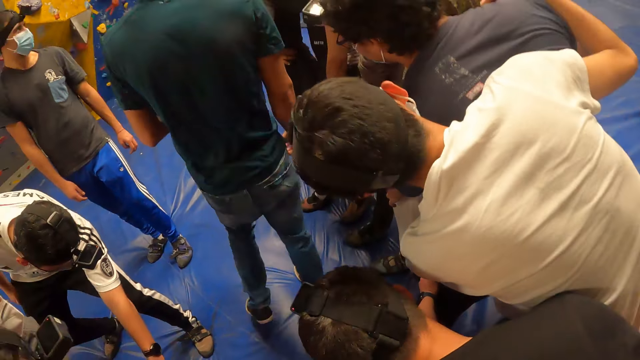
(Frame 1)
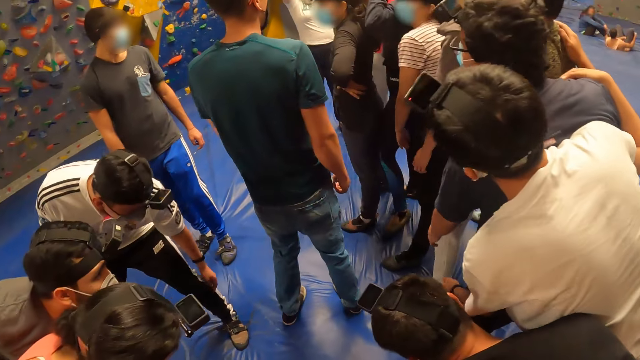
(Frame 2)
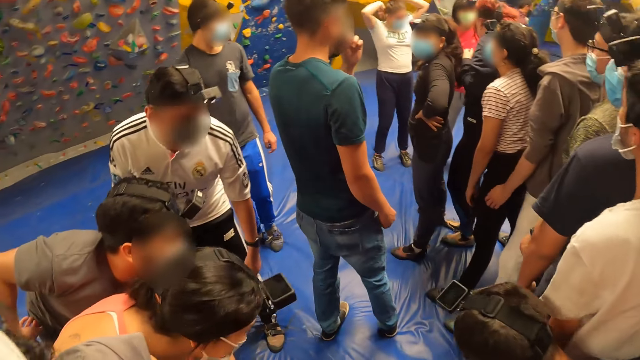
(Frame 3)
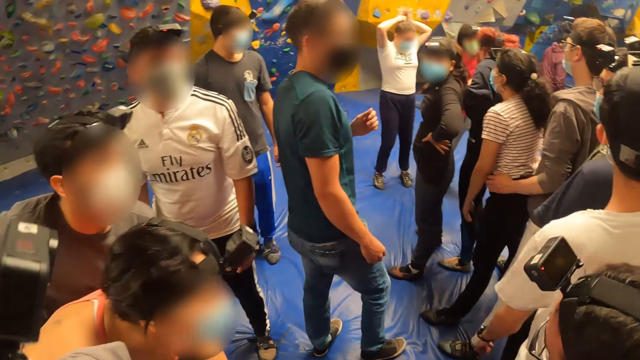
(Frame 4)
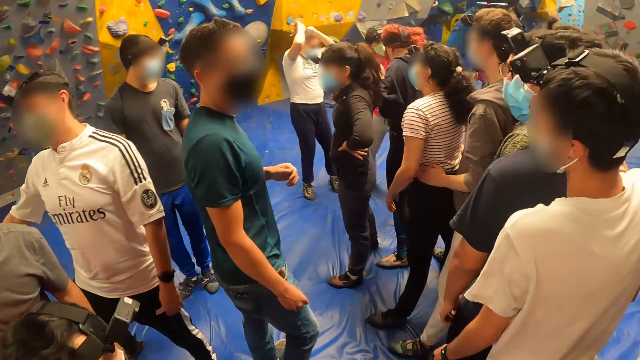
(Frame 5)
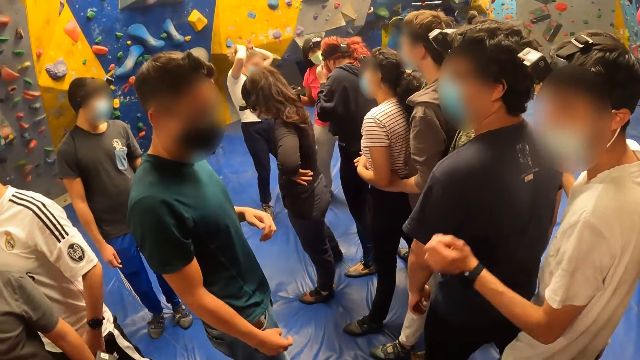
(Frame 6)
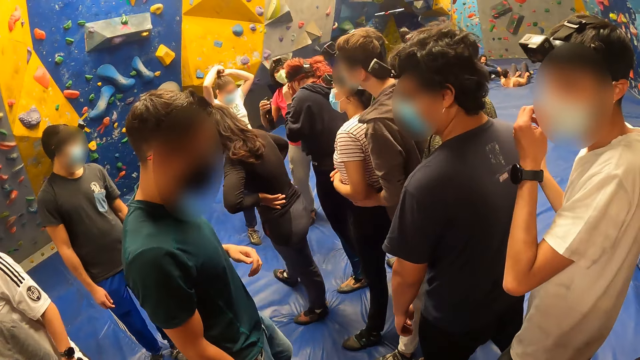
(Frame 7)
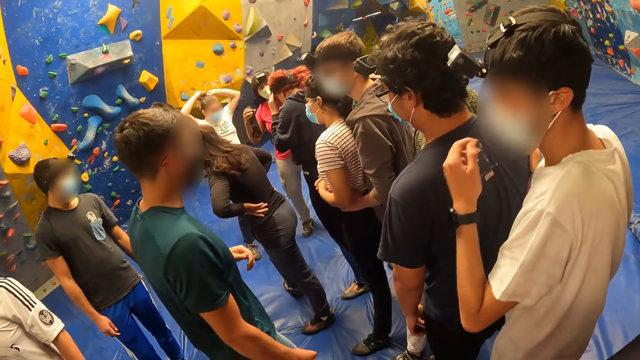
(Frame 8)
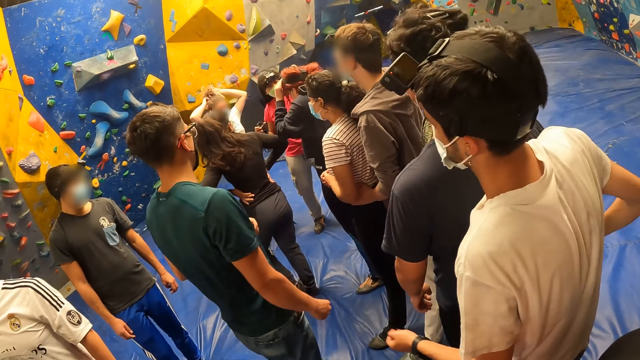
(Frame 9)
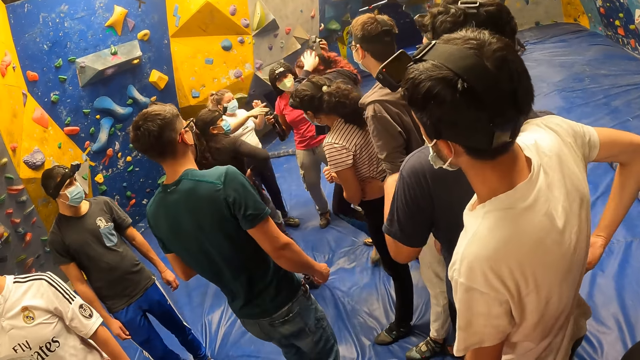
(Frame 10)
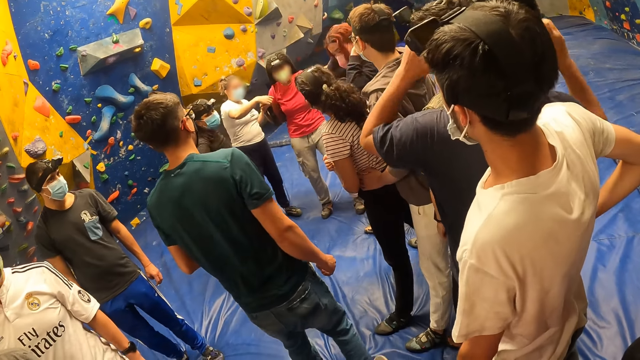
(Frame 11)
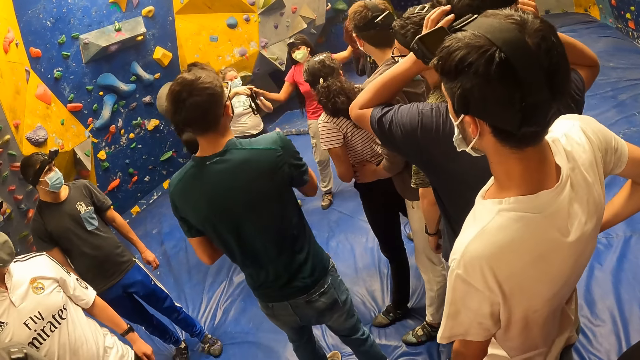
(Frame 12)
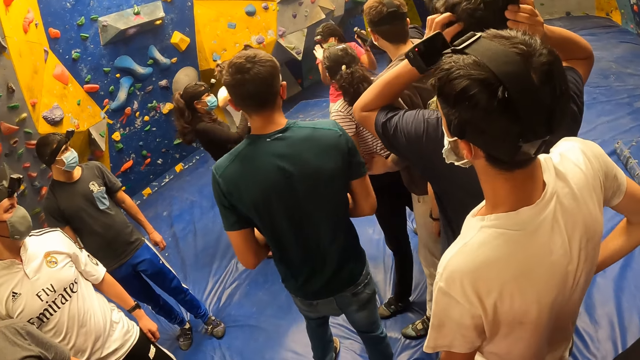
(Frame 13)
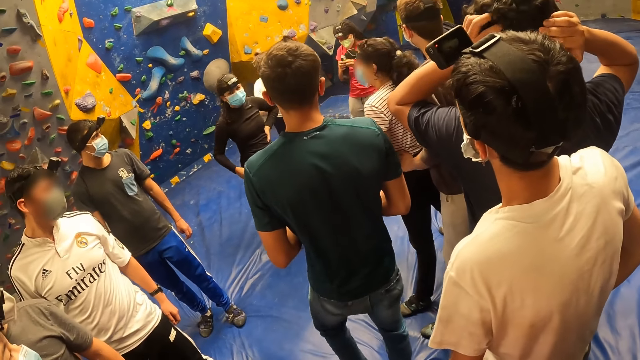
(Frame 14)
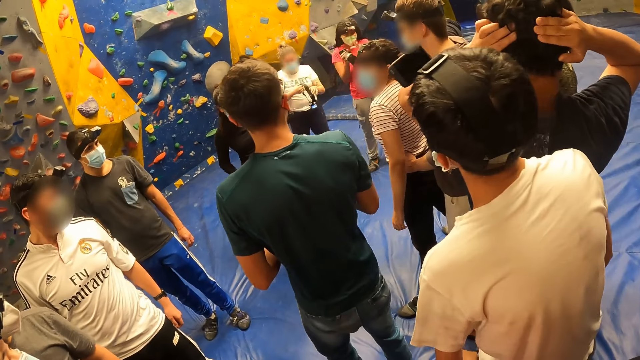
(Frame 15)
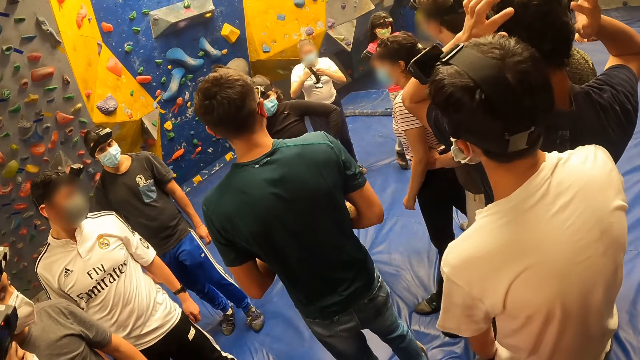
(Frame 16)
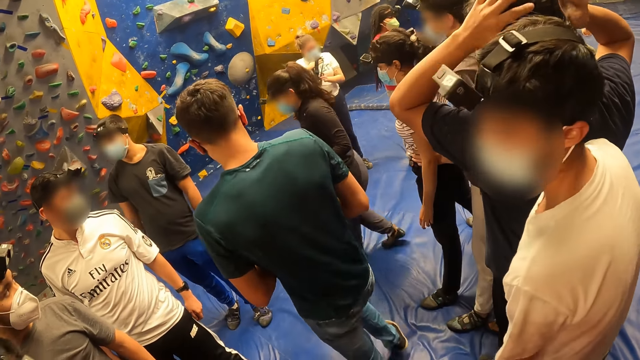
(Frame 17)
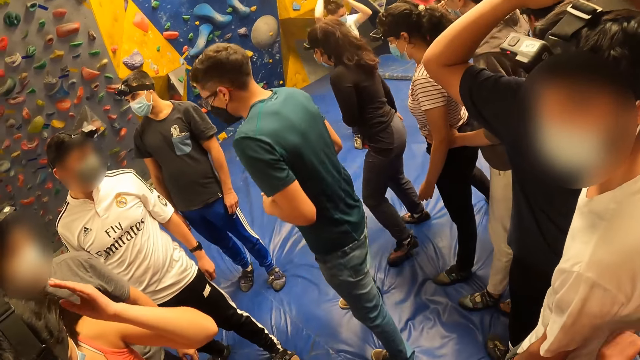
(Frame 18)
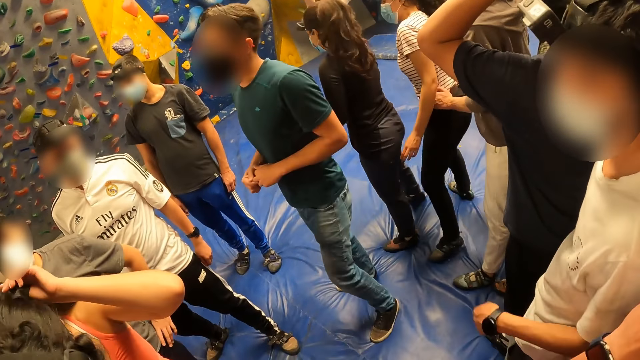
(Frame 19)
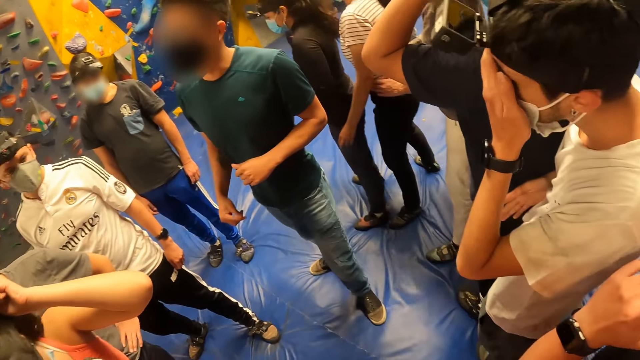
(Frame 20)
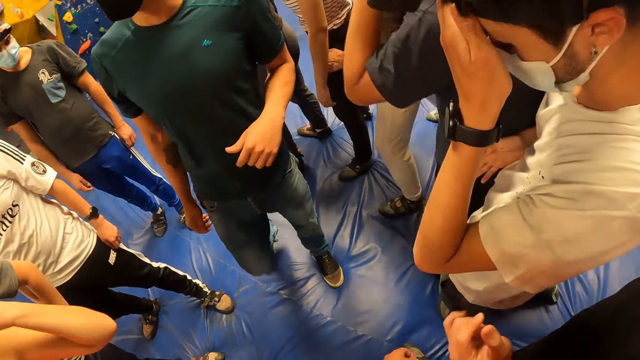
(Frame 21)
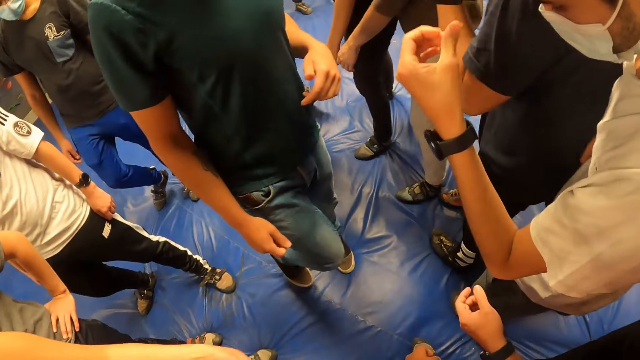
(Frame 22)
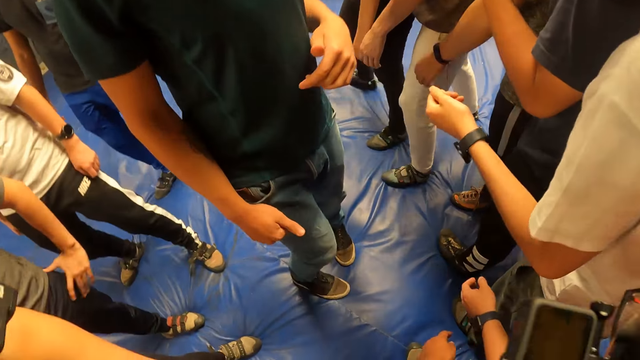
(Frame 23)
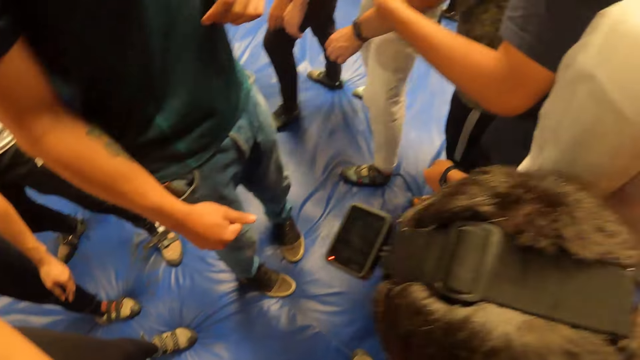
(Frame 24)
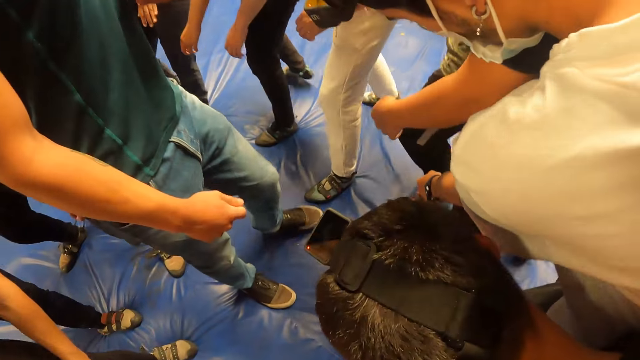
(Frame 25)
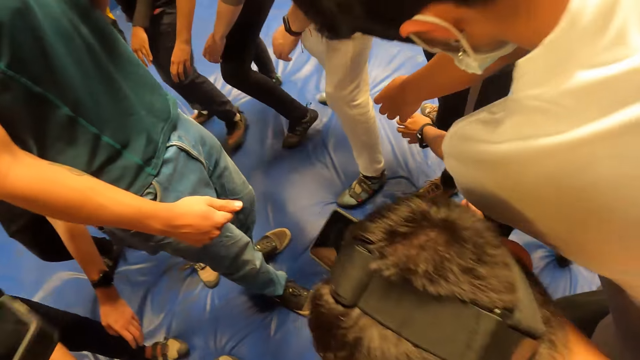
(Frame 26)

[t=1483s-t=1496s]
A person holds her hair with both hands. Another person holds her waist. Another person holds his hair. The first person holds the camera with both hands. Another person holds his face with the left hand.

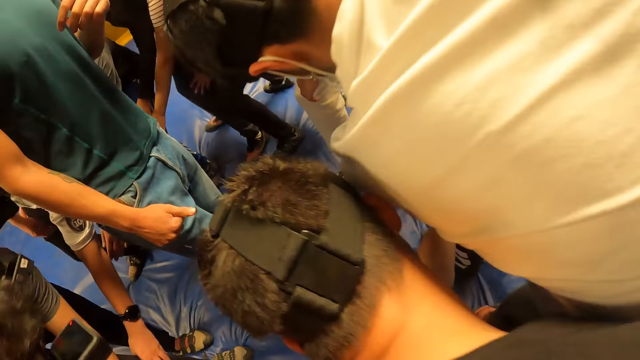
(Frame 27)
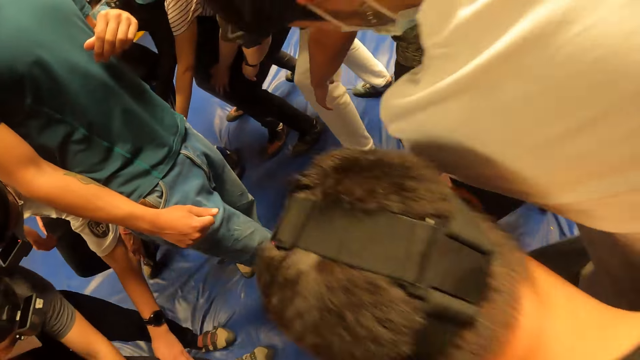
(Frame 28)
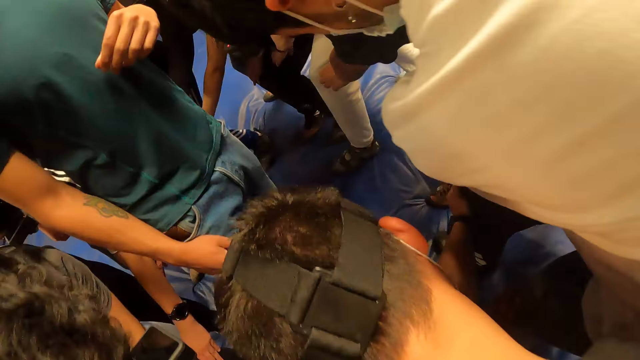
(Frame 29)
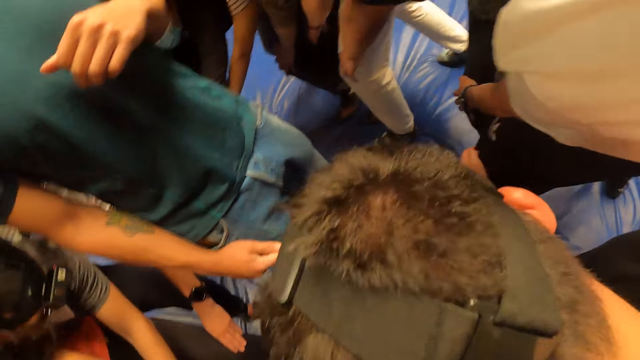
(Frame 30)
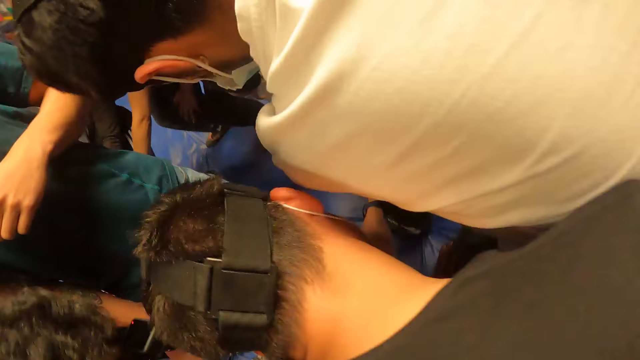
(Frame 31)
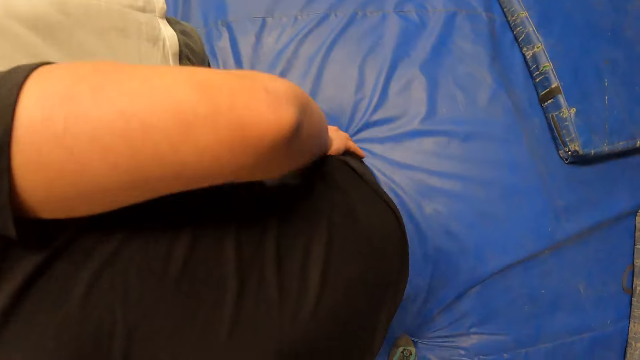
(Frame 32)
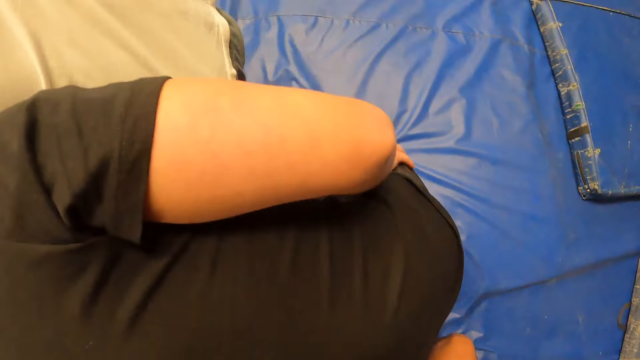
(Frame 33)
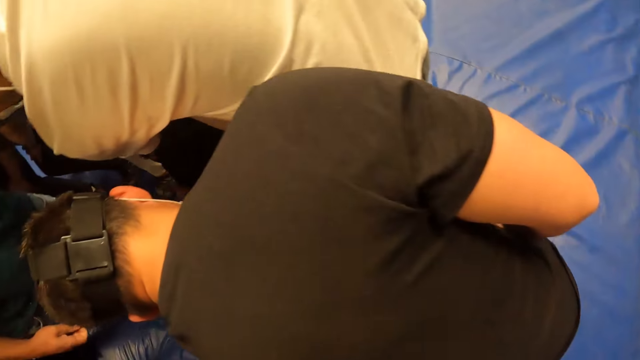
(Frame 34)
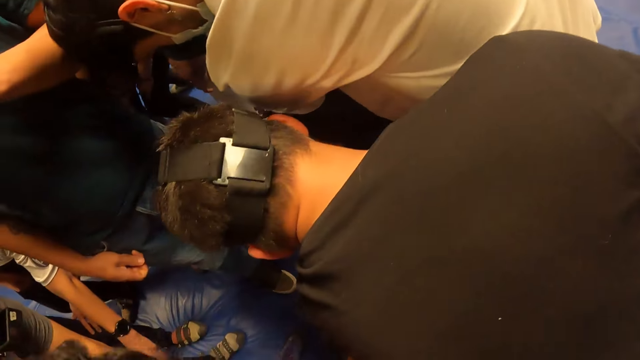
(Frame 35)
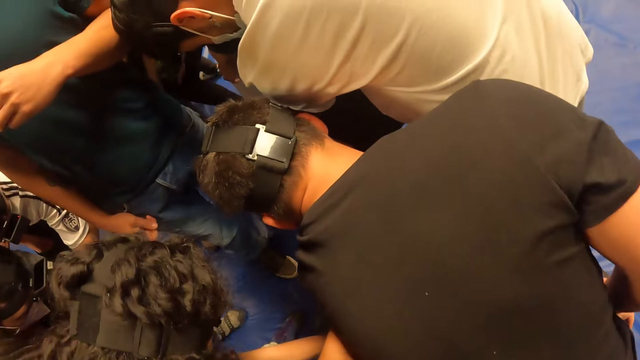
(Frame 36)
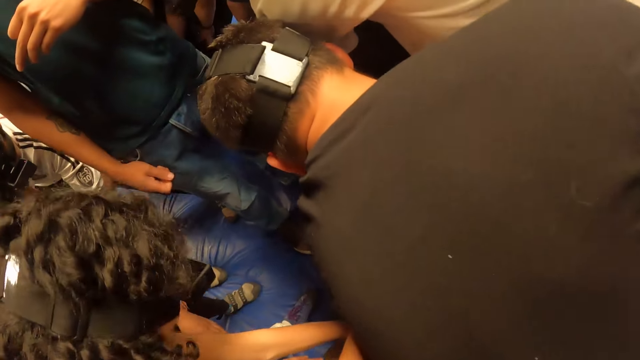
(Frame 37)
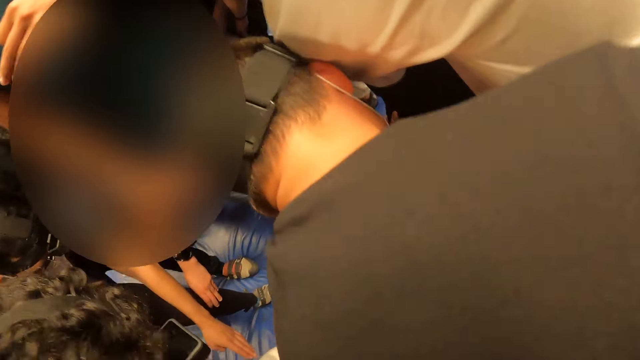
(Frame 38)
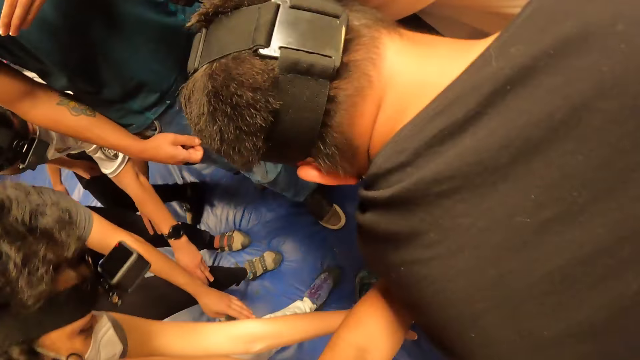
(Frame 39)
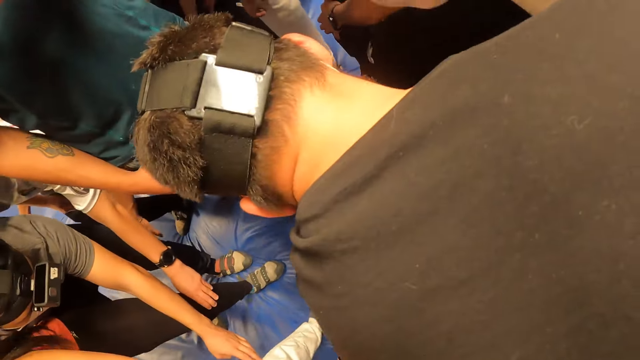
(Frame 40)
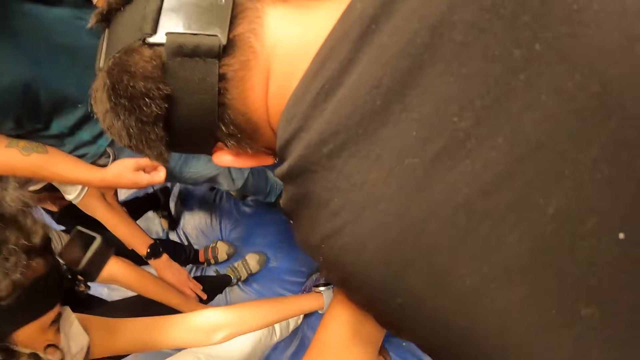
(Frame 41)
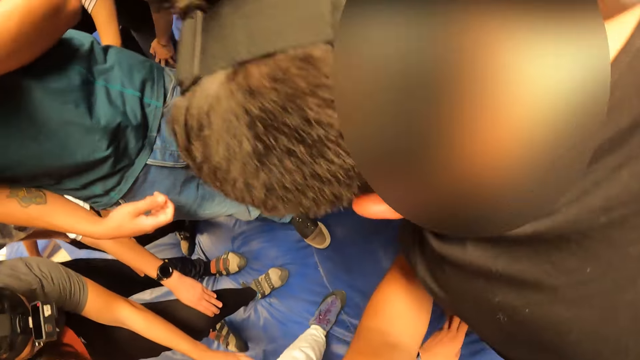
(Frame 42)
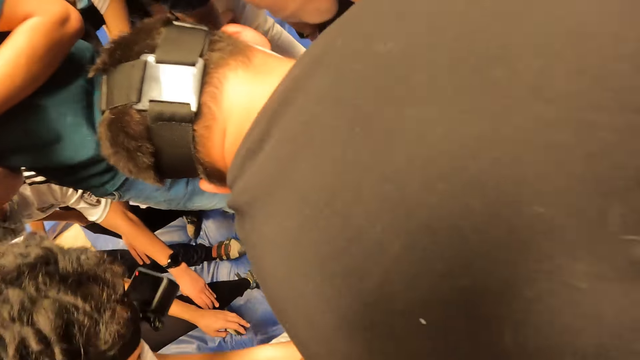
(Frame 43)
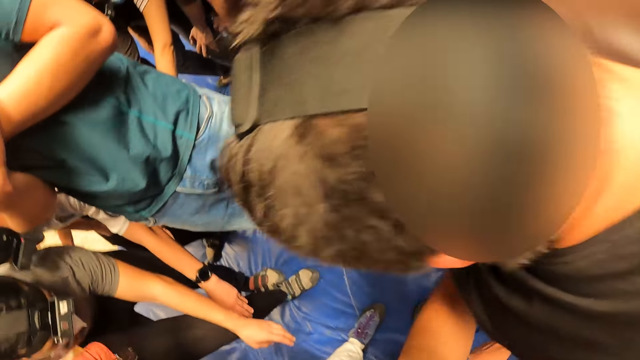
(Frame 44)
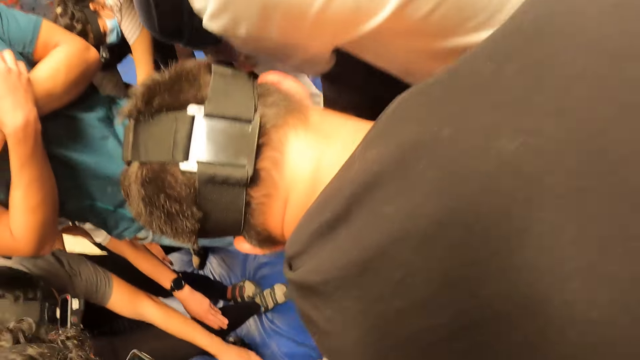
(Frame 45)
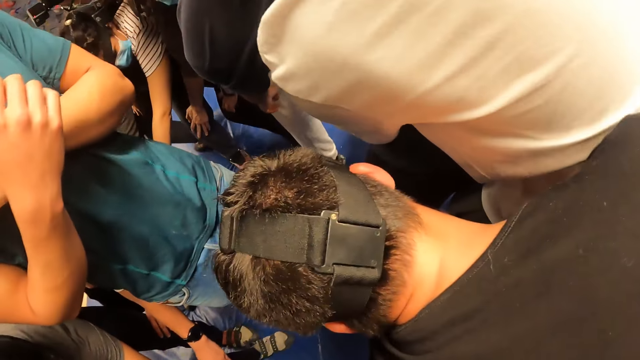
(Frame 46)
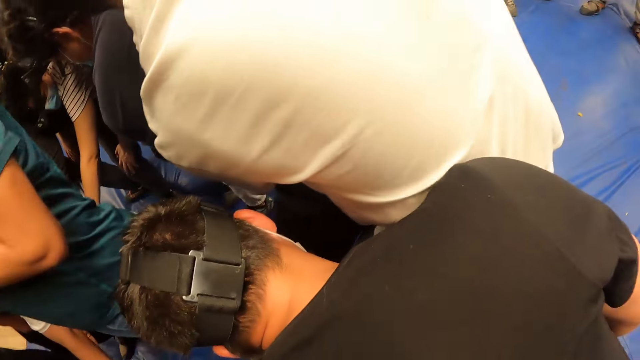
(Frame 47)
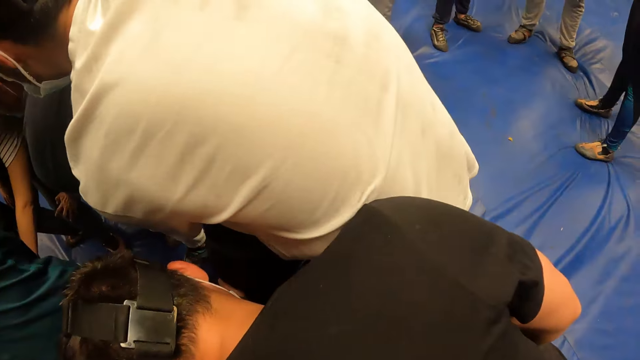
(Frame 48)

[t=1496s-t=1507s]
A person bends downwards. Another person bends his back.
